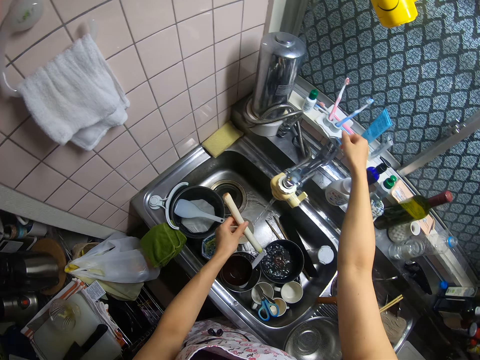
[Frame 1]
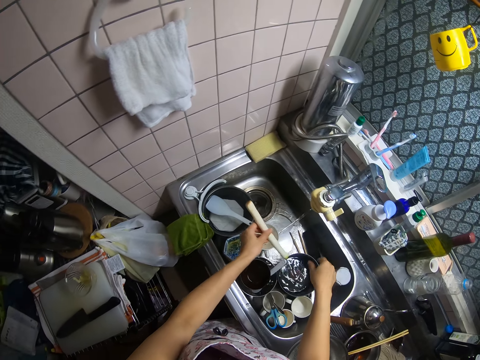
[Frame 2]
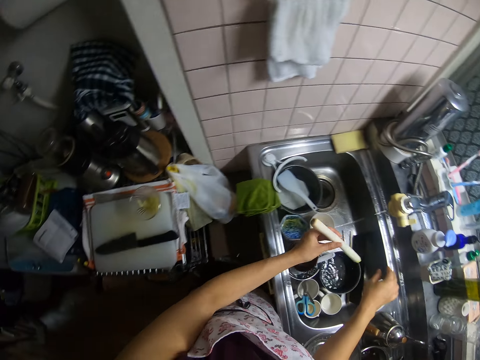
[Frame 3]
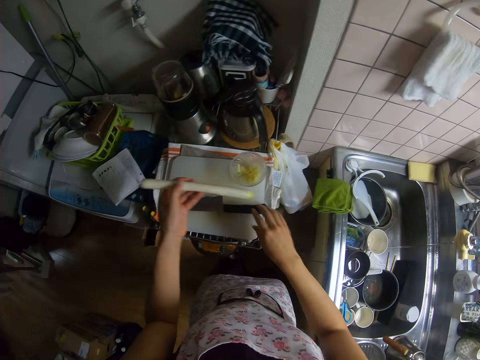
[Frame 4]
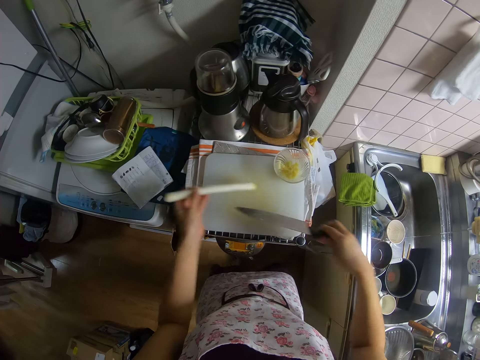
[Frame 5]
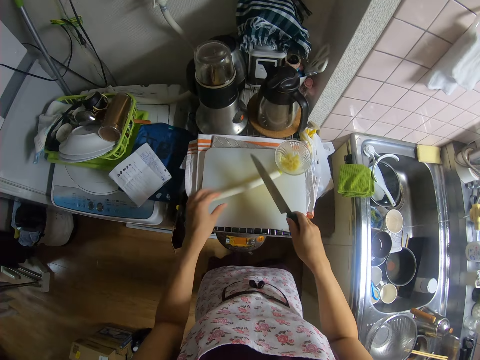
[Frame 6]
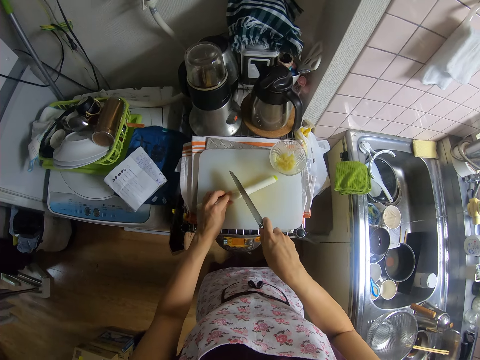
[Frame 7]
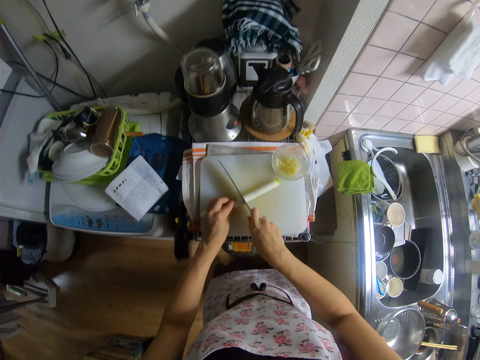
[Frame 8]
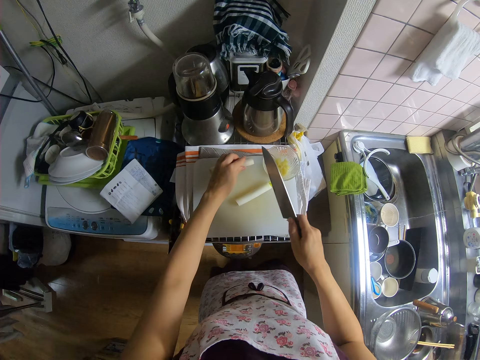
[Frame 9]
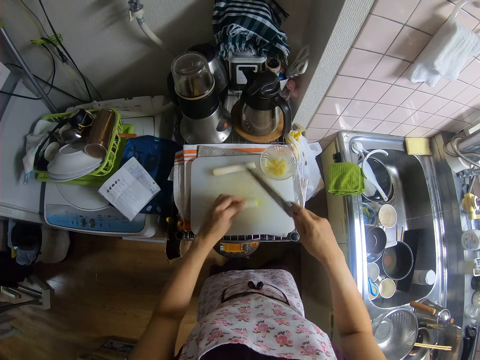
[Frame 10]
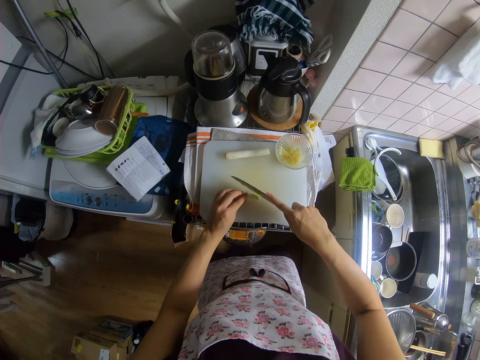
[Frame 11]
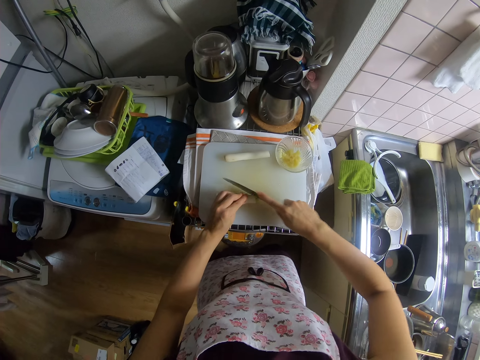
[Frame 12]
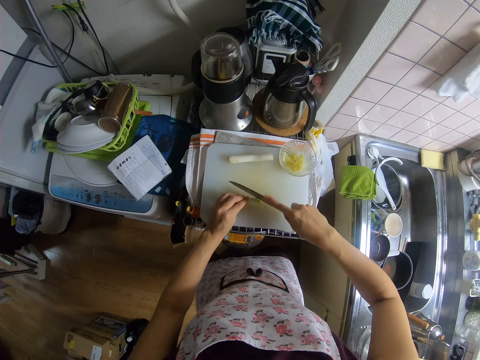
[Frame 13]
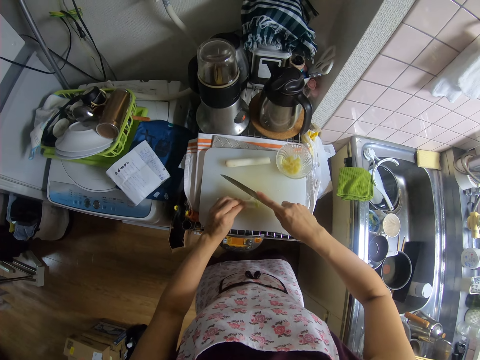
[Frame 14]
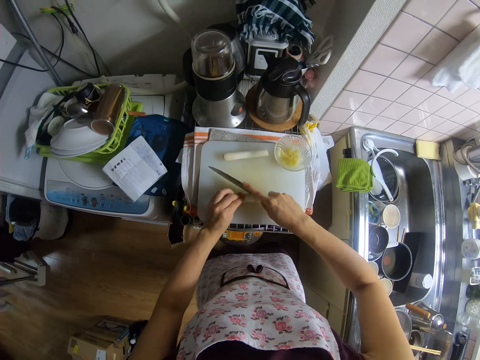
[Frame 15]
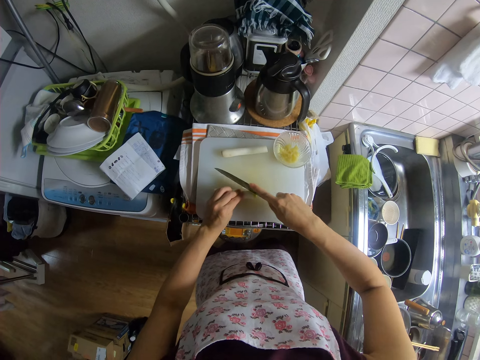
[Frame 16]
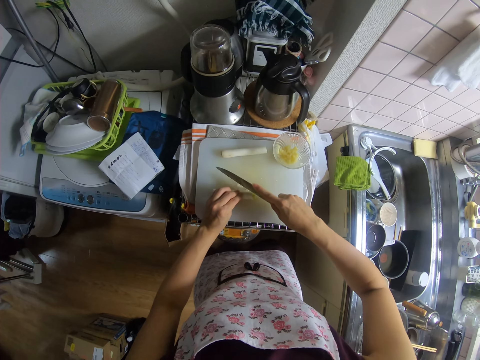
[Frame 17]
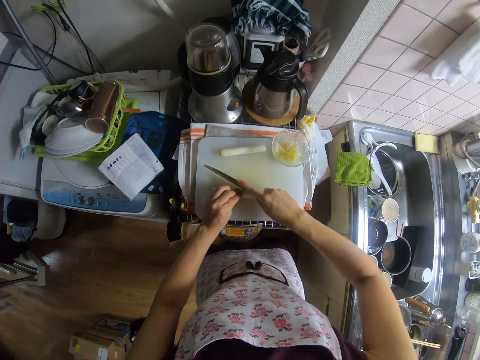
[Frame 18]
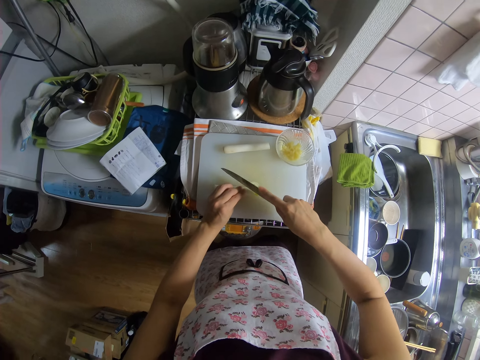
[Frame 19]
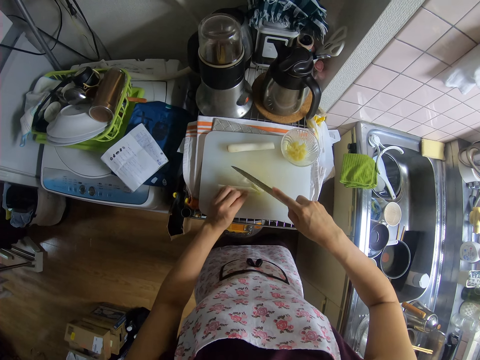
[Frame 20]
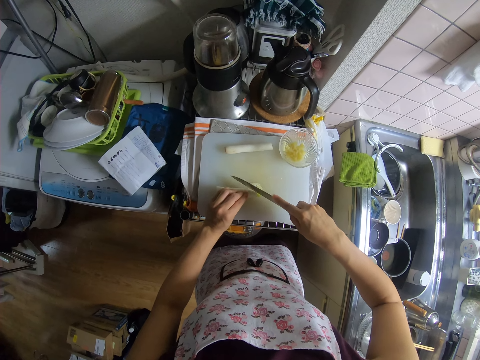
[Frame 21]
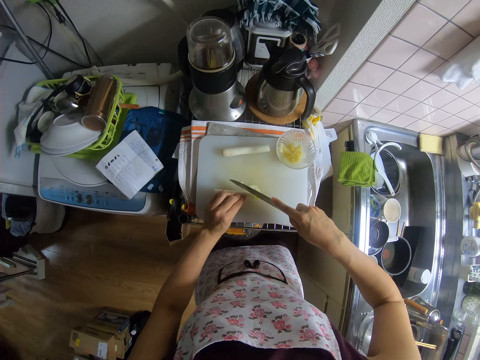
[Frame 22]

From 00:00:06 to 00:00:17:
The camera wearer closes the sink tap. They pick a knife from the chopping board. They cut the bamboo shoot into two with the knife on the chopping board. They put one part of the bamboo shoot aside on the chopping board. They slice the other part of the bamboo shoot into pieces with the knife.

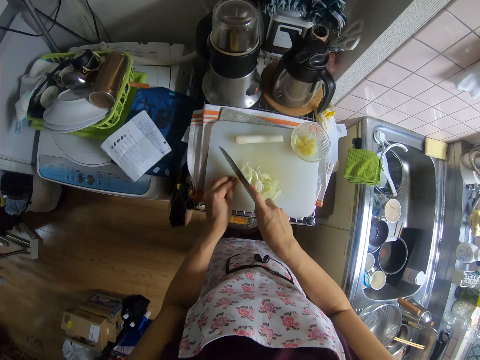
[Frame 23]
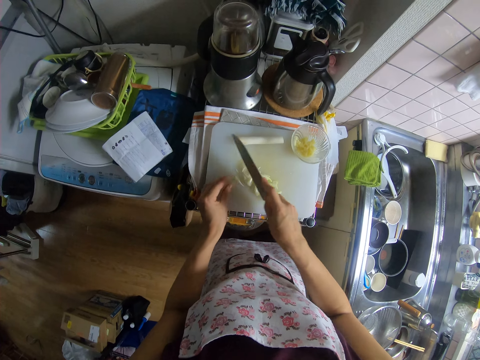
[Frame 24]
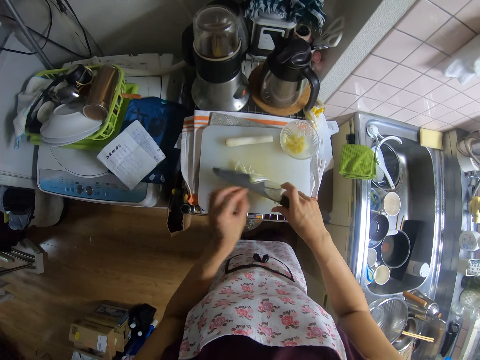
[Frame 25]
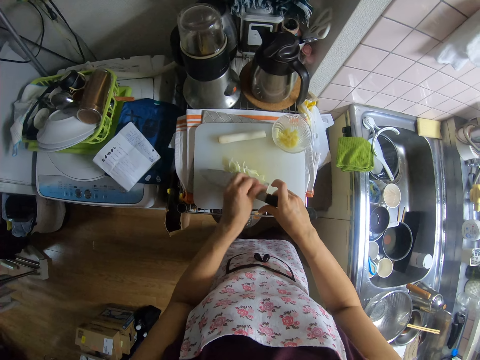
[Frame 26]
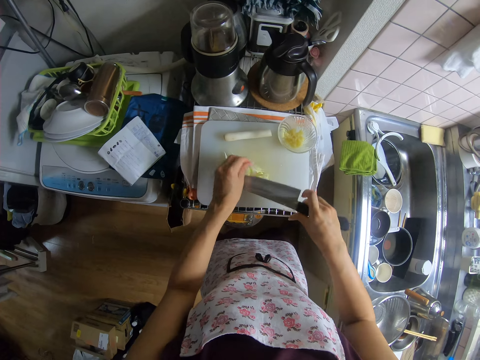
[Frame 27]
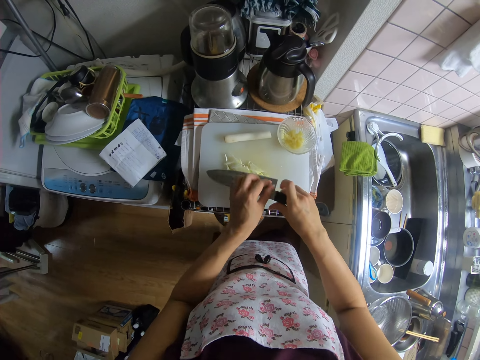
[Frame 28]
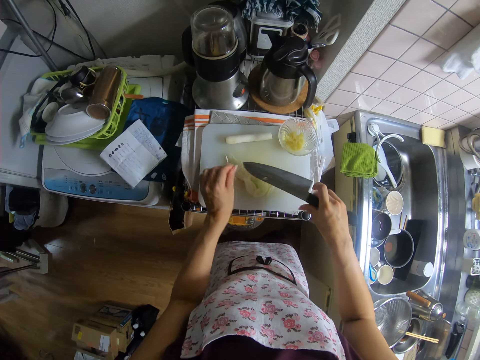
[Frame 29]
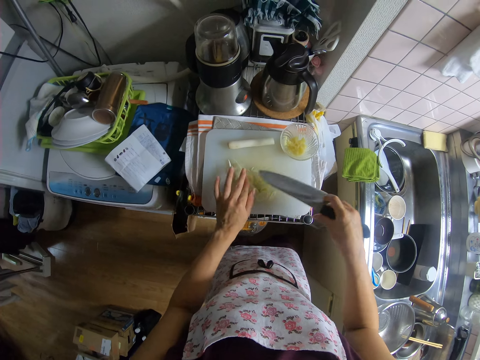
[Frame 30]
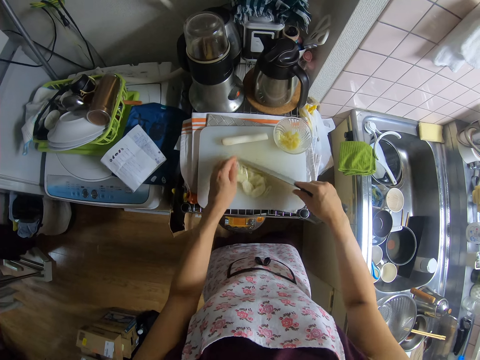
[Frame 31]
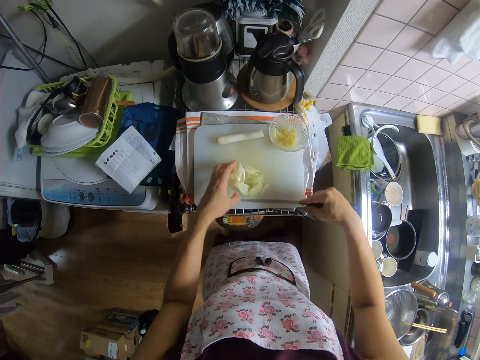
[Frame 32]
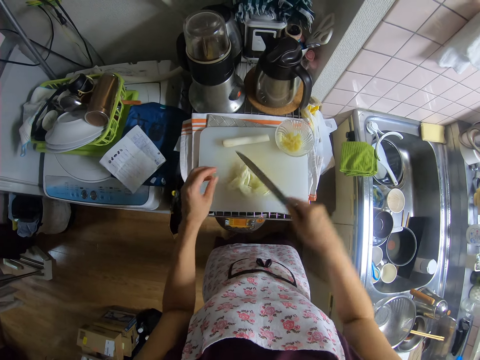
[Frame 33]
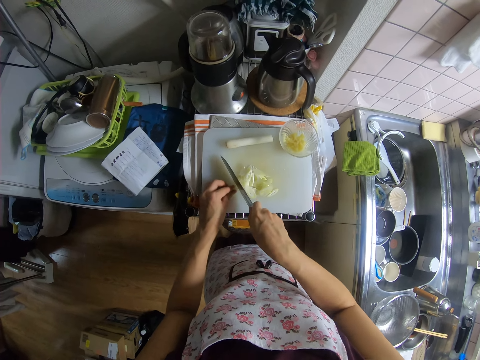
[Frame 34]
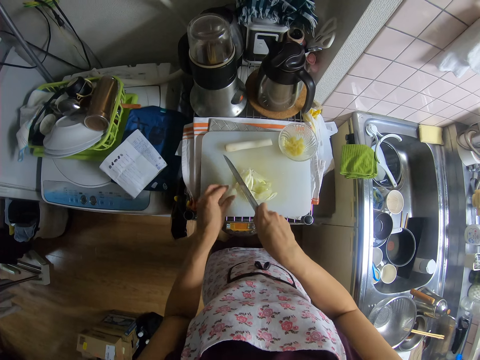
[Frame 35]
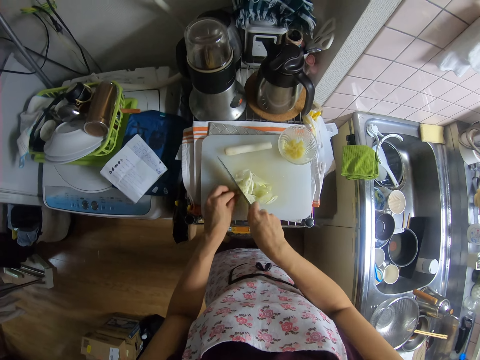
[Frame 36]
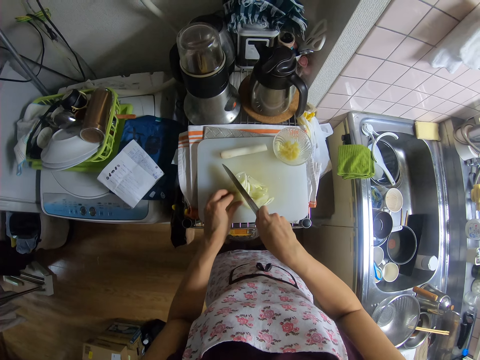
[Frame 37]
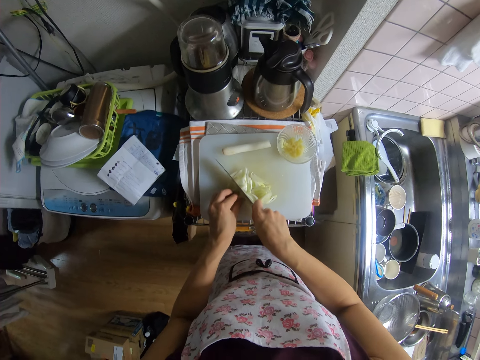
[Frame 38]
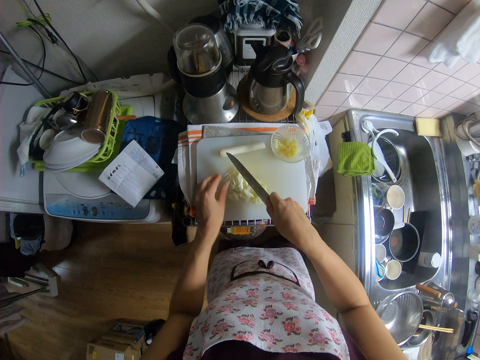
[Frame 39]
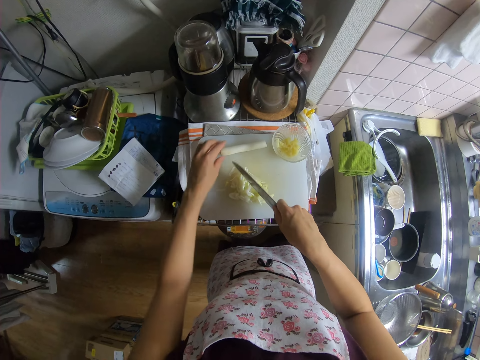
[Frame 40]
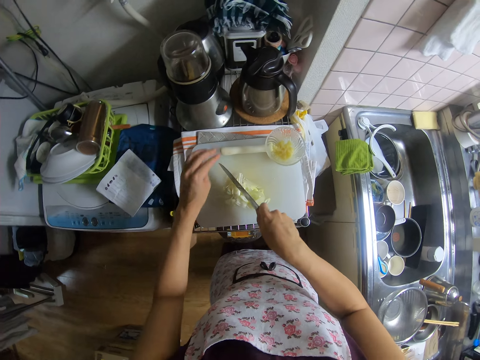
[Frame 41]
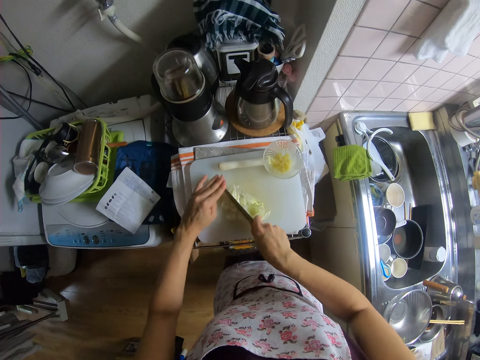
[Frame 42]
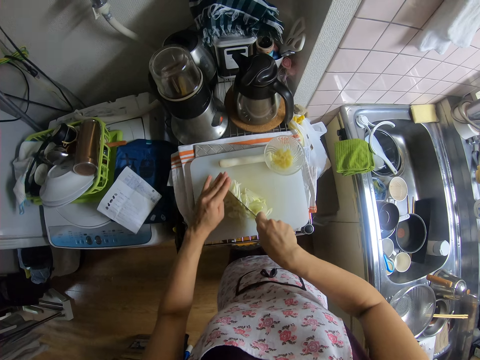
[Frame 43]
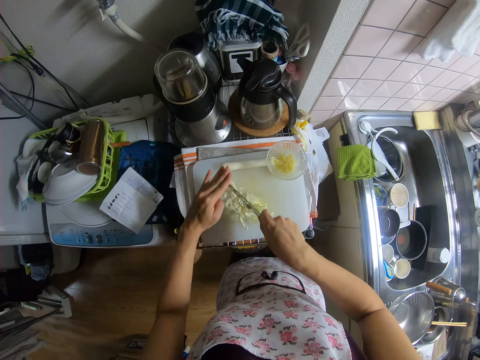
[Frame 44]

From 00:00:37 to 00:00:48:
The camera wearer removes the particle of the bamboo shoot from the knife with her hand. She chops the pieces of bamboo shoot on the chopping board with the knife.

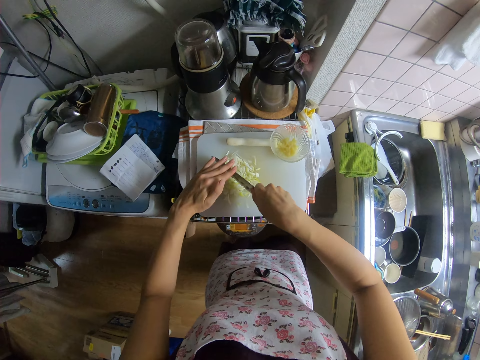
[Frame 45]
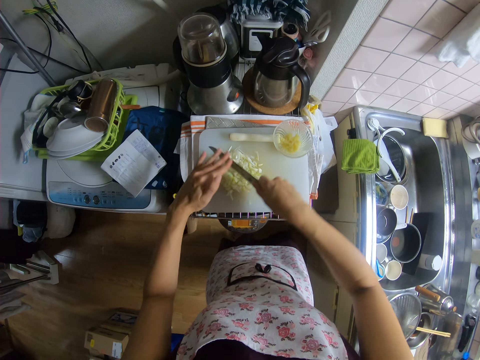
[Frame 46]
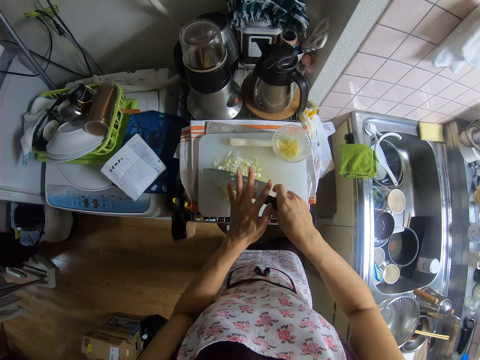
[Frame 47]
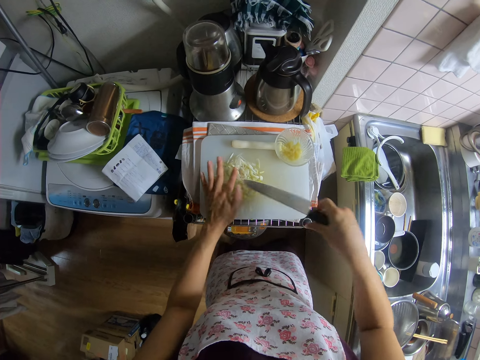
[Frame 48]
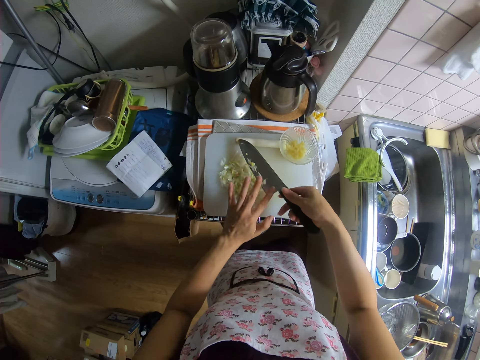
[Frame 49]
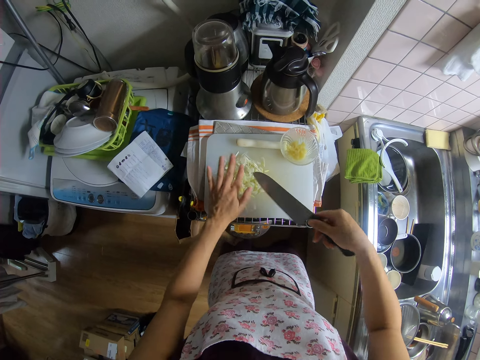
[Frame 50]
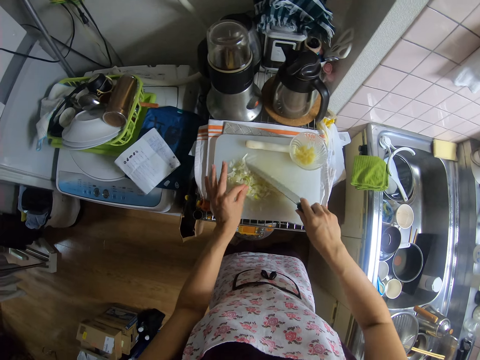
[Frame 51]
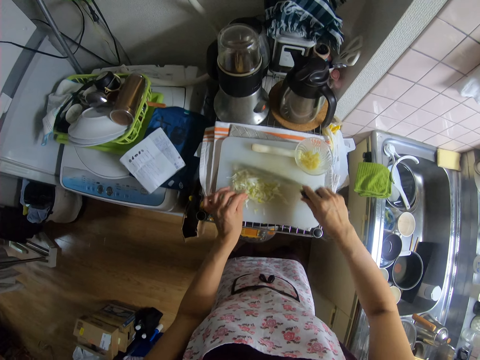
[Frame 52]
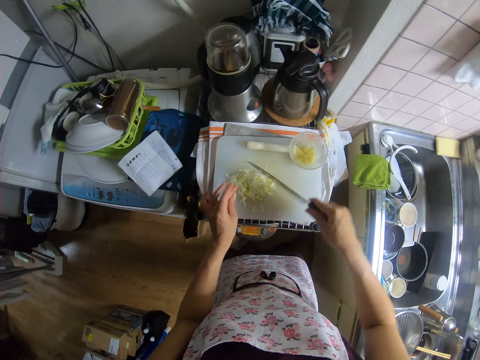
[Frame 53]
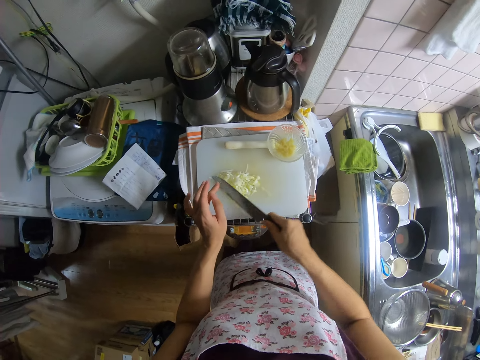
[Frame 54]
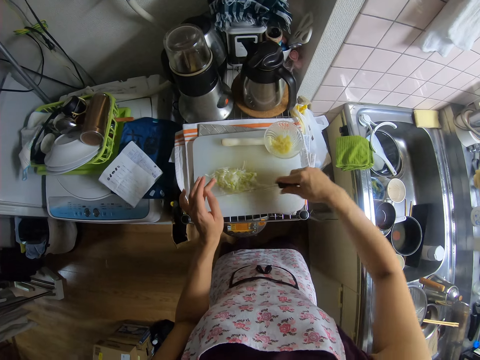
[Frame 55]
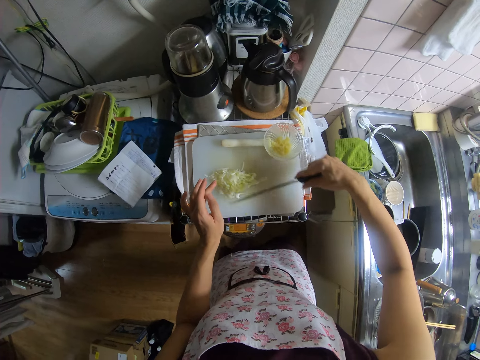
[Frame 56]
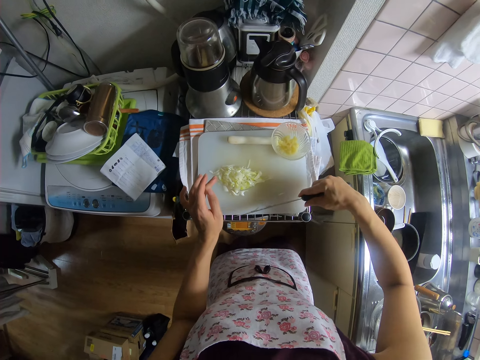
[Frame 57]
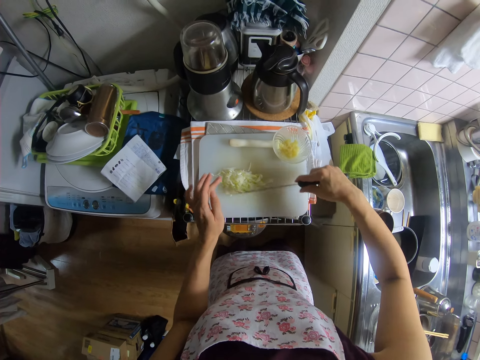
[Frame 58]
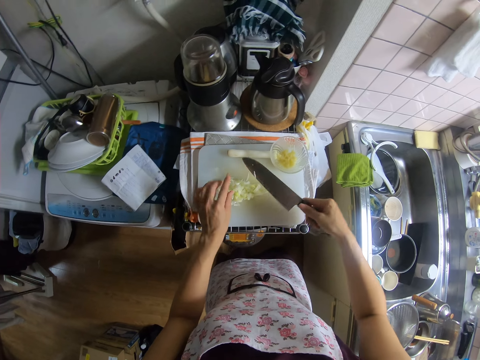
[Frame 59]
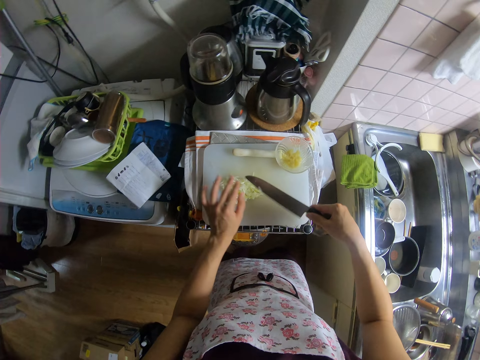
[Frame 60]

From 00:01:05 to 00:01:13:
The camera wearer removes the particle of the bamboo shoot from the knife with a hand. They move together the chopped bamboo shoot on the chopping board with the knife.
